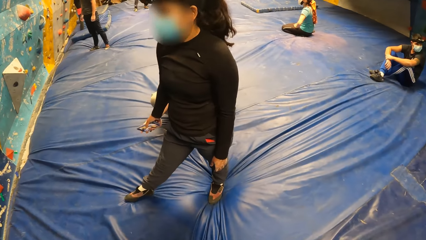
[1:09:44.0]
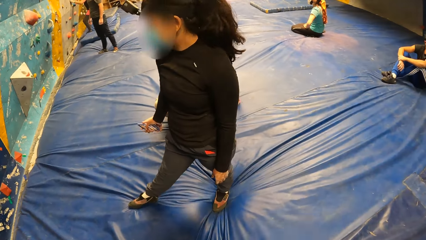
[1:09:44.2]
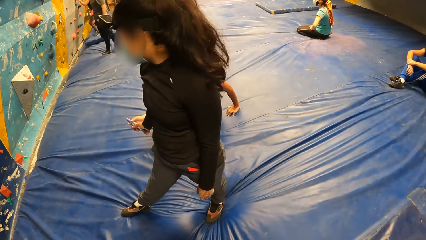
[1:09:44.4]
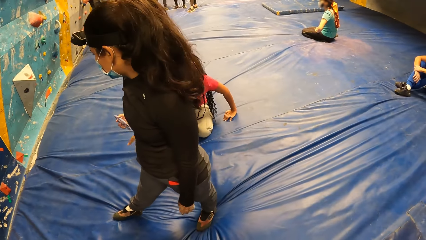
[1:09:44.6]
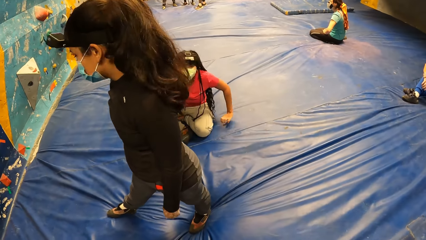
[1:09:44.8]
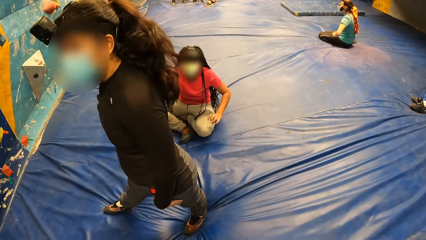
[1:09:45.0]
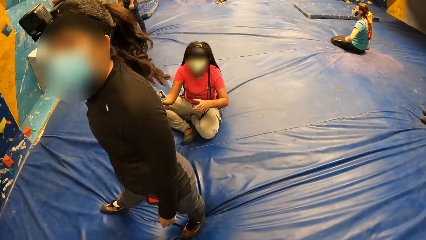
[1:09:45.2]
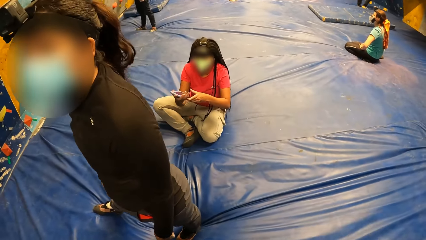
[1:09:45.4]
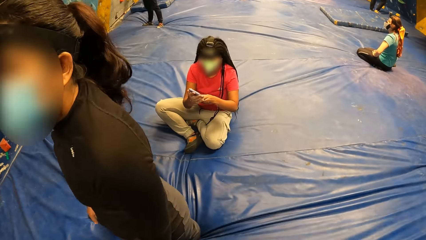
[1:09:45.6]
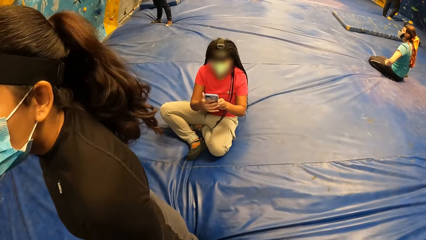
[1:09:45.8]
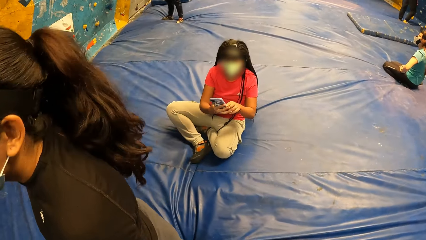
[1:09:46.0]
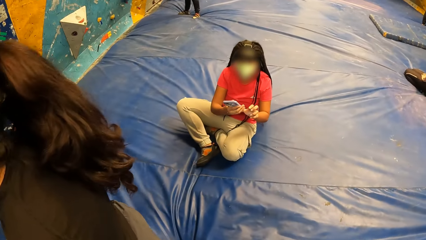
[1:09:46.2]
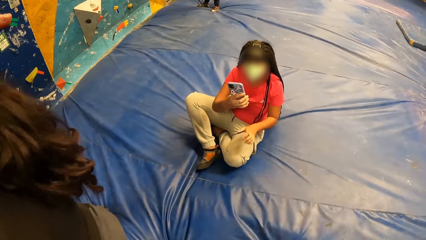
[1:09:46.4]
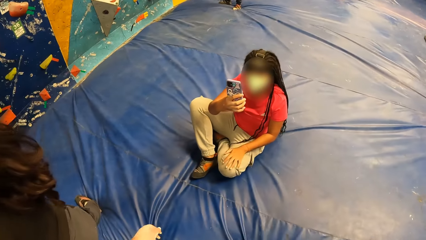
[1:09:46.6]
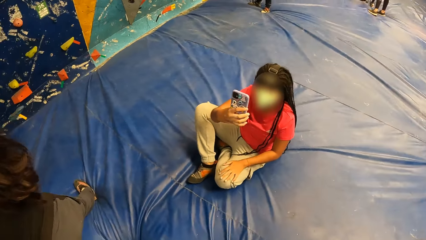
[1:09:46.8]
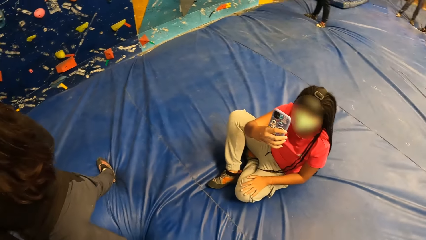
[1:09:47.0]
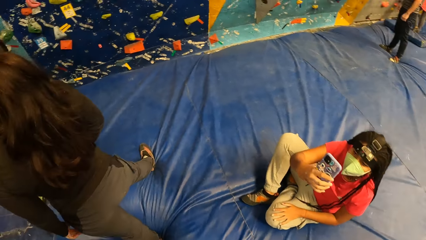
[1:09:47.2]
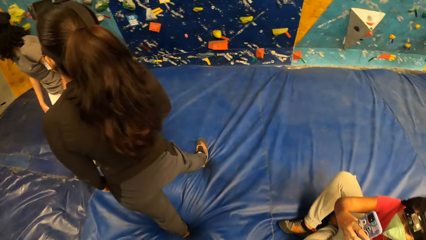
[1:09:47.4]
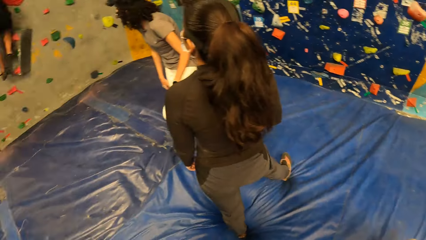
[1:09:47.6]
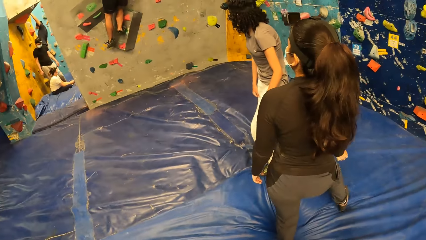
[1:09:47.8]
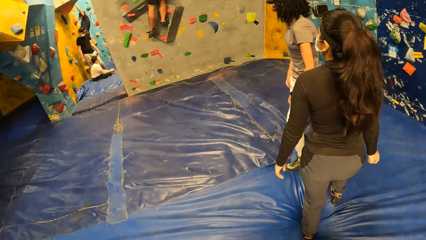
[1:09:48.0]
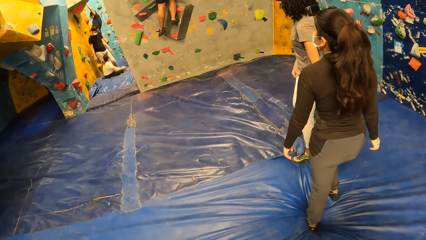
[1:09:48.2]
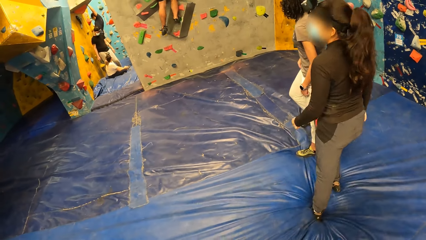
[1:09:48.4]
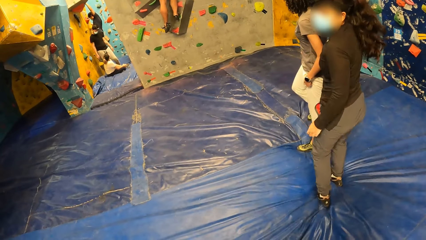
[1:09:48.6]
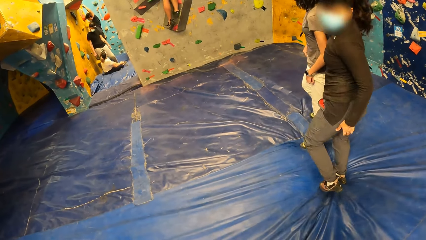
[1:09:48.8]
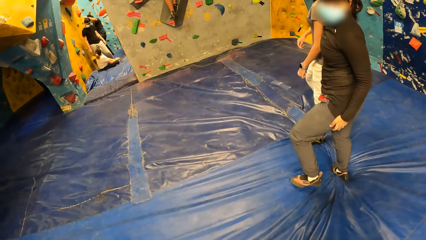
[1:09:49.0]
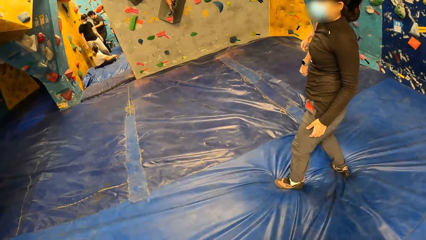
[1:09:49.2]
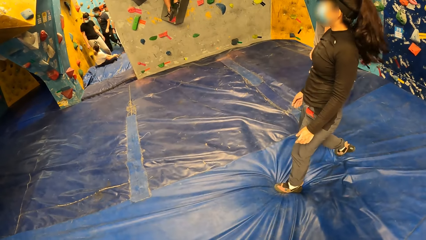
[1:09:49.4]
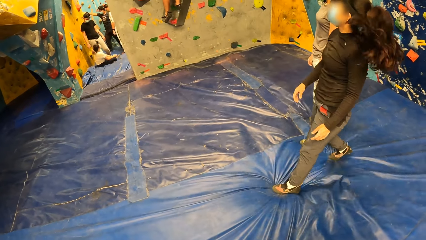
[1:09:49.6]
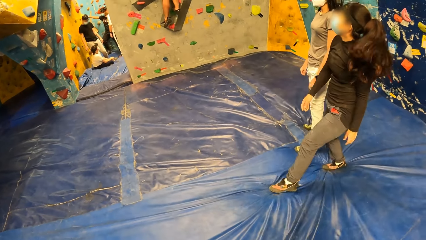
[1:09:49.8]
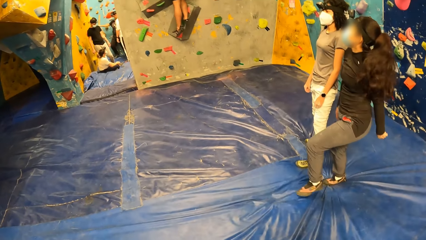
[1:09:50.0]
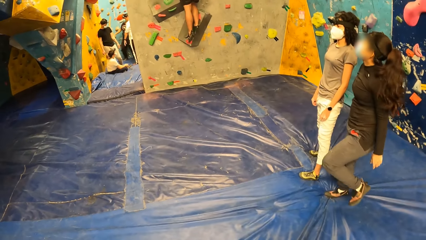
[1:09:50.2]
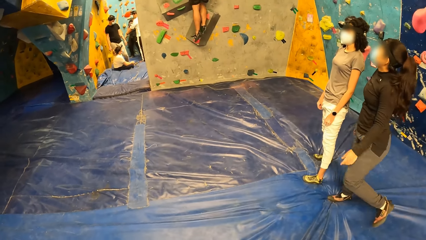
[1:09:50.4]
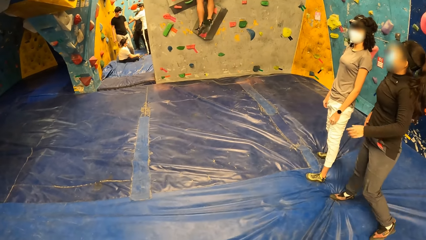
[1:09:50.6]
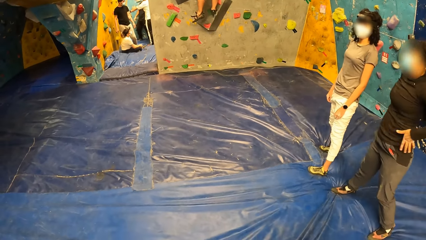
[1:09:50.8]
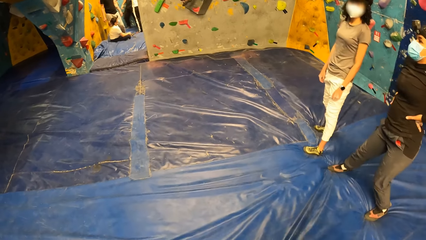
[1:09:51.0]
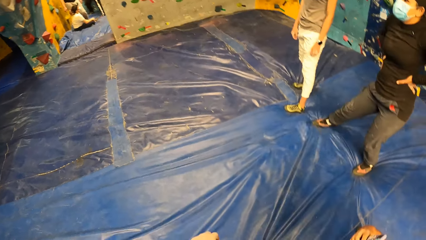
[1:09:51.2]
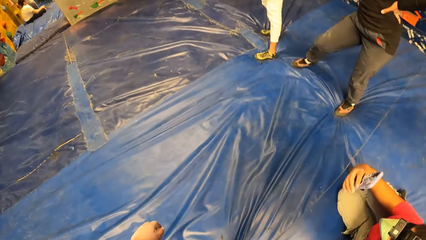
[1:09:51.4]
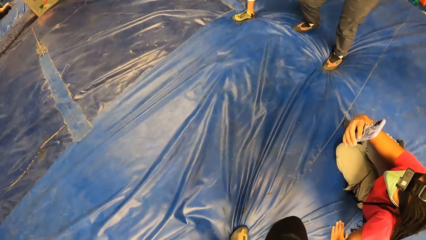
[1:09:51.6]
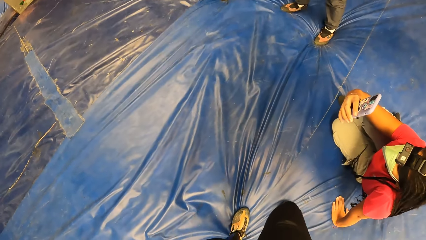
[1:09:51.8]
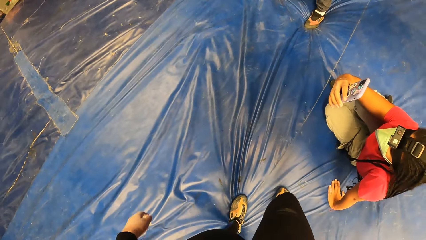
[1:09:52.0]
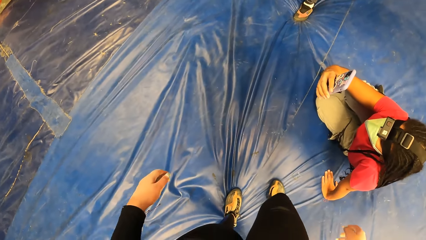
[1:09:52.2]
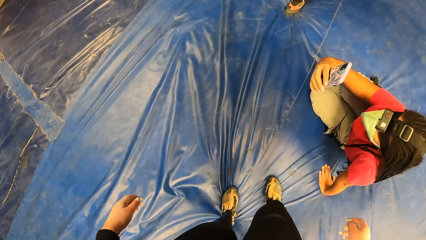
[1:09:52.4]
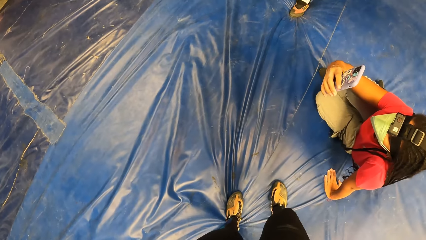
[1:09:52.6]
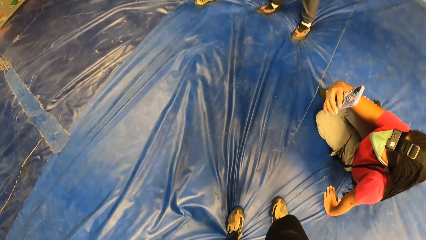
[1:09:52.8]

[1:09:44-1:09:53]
A woman passes the phone in her right hand to another woman in her right hand. The other woman holds the phone with both hands. She holds the phone with her right hand. The camera wearer moves around. They look around.

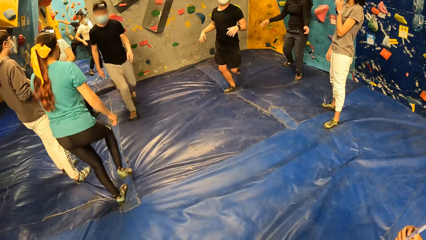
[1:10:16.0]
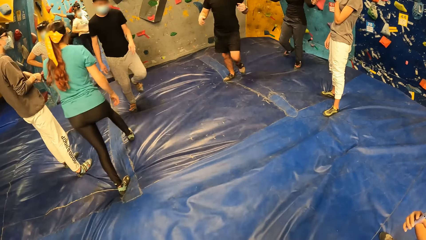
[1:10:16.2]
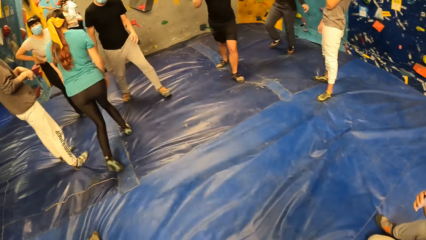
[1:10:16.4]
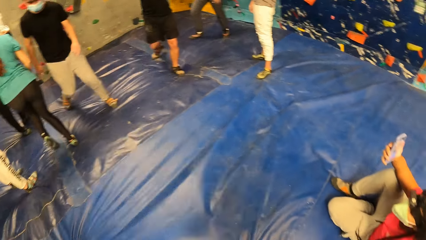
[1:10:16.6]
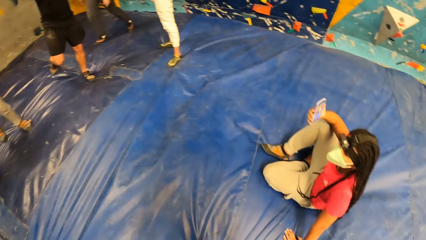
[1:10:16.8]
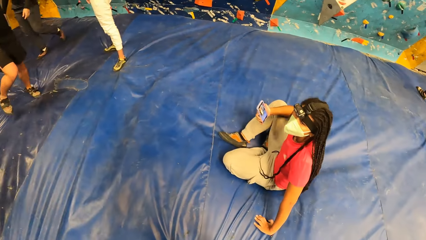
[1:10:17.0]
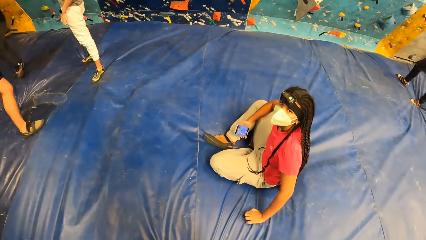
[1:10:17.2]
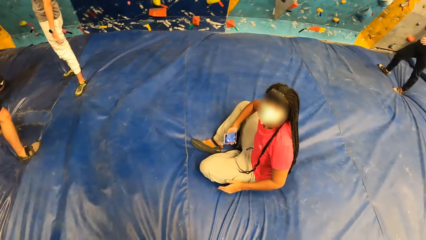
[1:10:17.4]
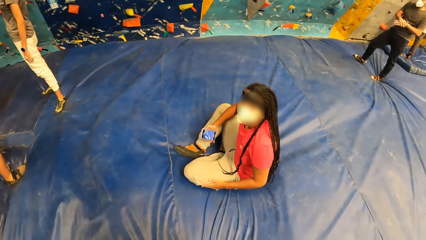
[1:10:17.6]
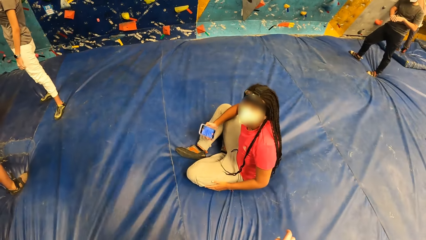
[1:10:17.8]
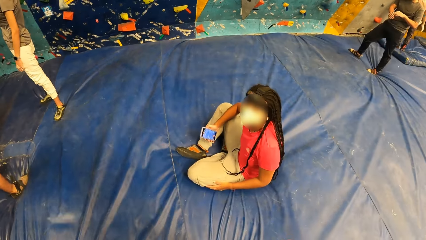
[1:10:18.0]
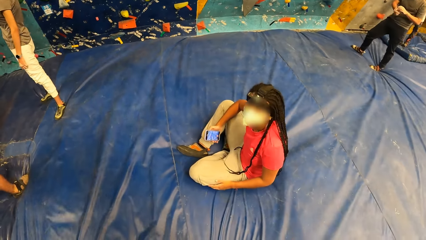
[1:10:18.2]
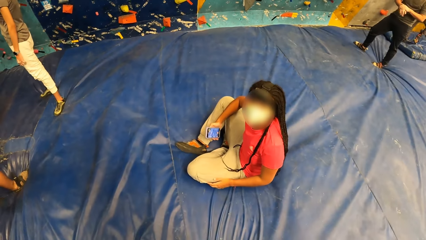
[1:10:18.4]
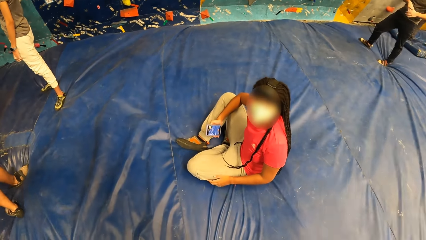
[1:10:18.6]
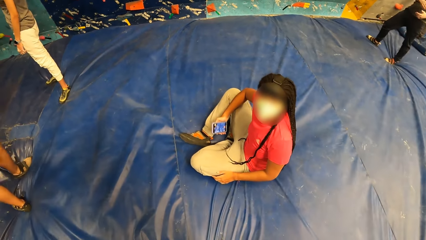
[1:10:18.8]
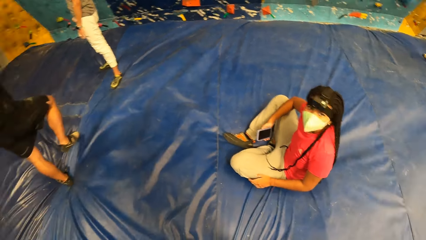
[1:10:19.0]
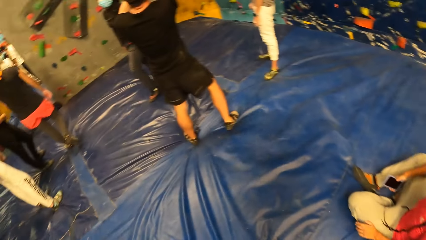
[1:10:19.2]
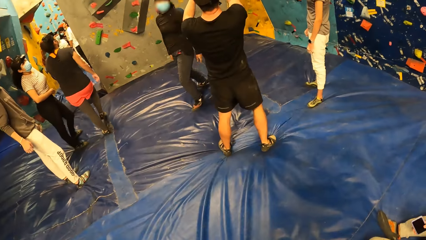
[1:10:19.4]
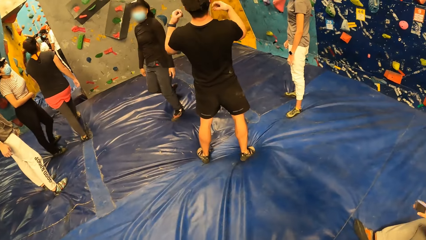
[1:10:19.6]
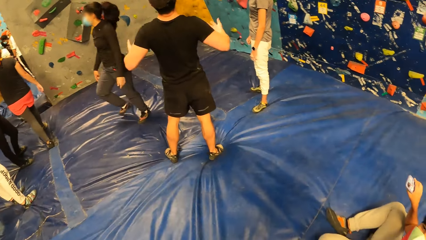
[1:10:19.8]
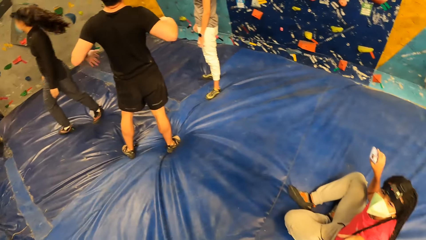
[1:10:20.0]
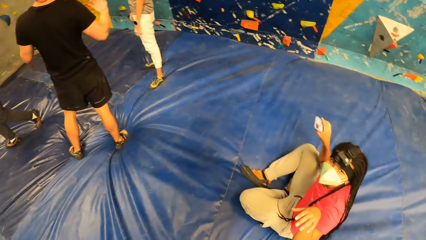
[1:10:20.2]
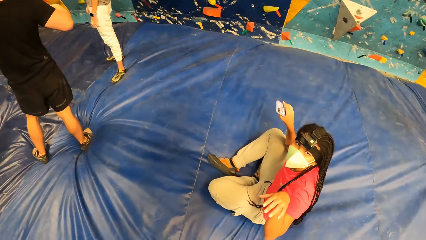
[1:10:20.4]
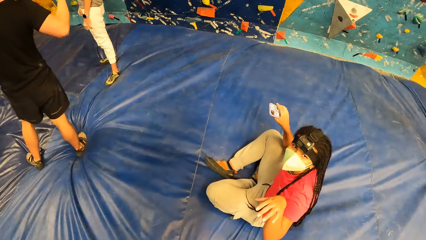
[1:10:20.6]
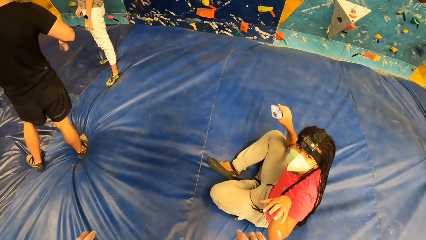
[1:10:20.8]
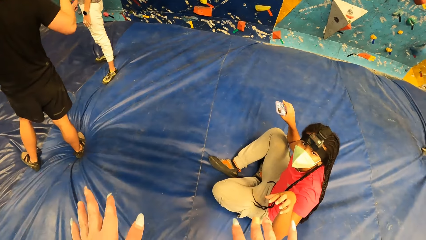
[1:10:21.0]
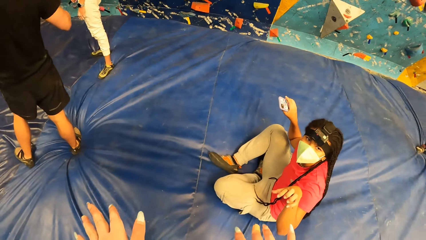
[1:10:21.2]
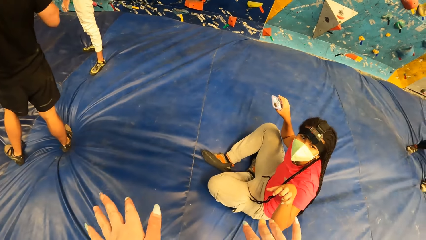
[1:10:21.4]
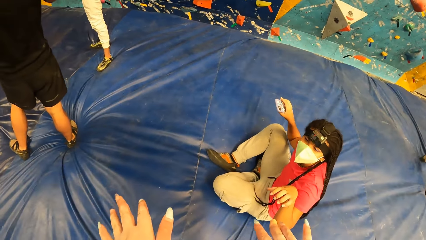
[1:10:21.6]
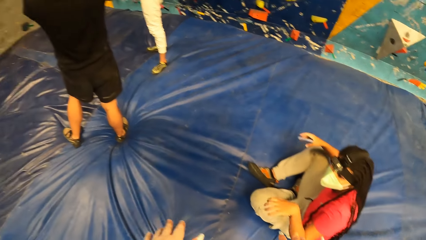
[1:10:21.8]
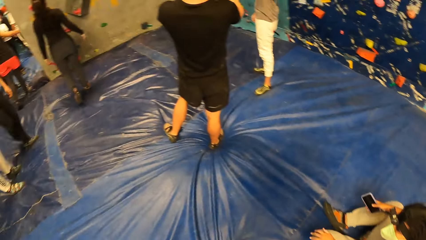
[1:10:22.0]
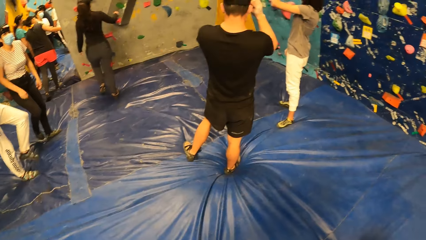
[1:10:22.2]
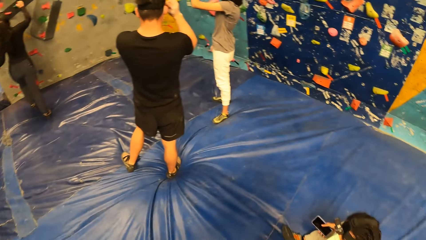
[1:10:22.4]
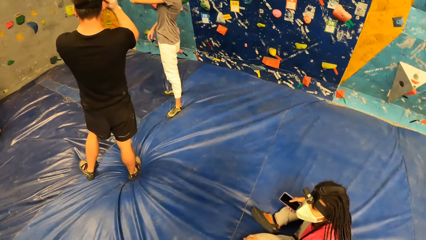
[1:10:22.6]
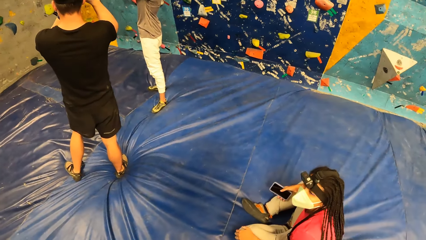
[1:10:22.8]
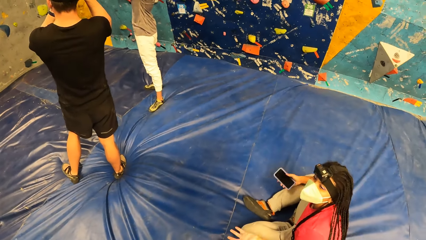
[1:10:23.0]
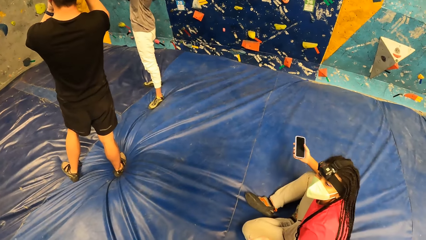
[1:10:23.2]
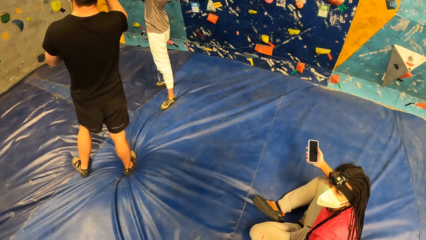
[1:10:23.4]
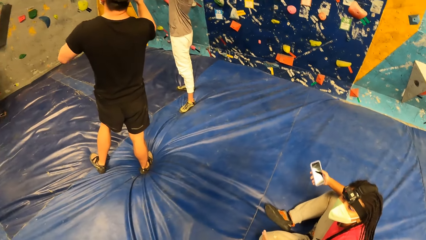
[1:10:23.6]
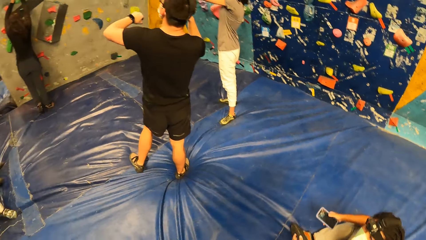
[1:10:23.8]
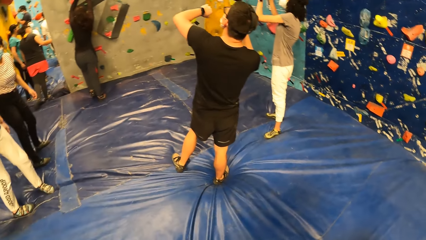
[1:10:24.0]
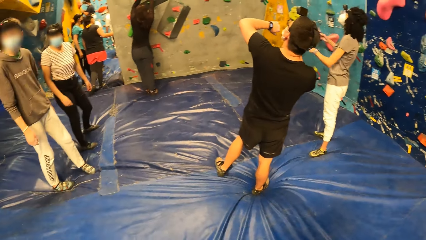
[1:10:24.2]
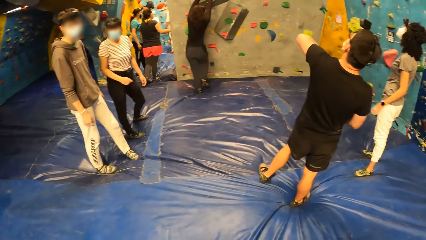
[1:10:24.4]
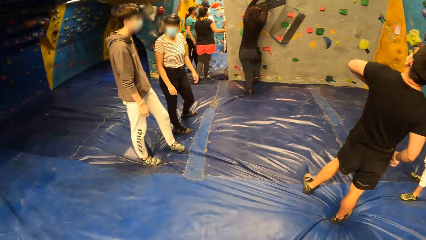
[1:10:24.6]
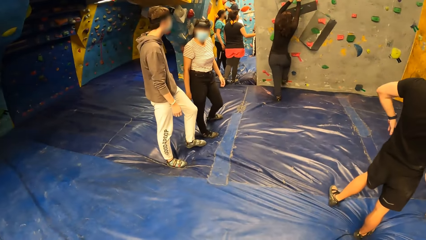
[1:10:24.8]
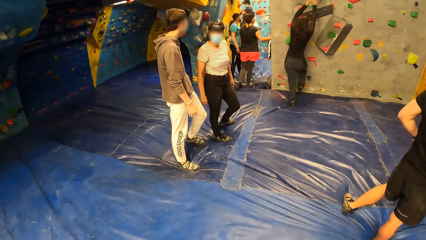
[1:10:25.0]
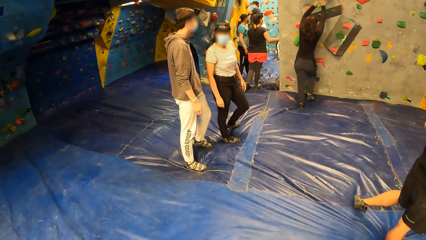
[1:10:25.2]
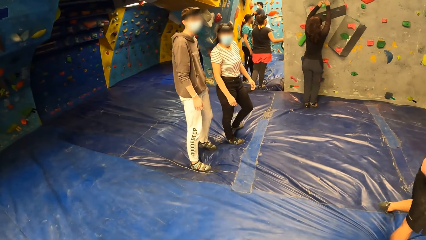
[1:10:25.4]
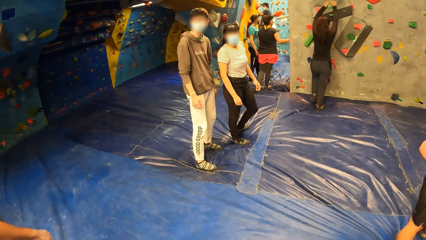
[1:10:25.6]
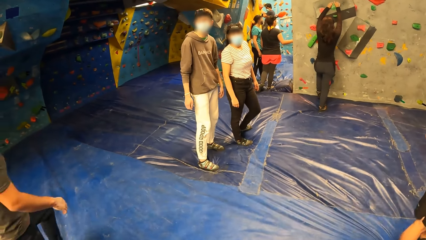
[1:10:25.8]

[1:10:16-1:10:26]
The camera wearer dialogues with a woman. Another woman holds the hand hold on the wall with both hands. The camera wearer looks around.
